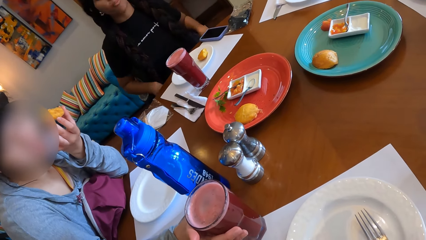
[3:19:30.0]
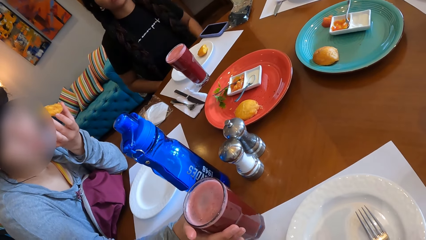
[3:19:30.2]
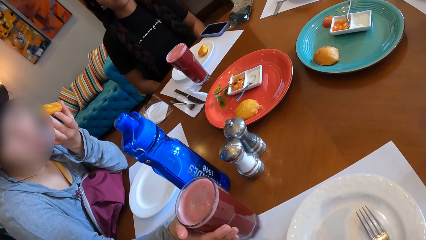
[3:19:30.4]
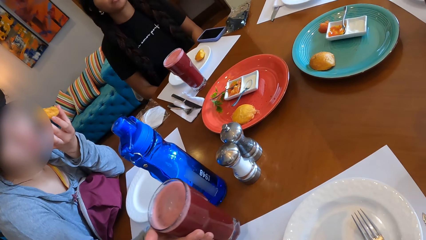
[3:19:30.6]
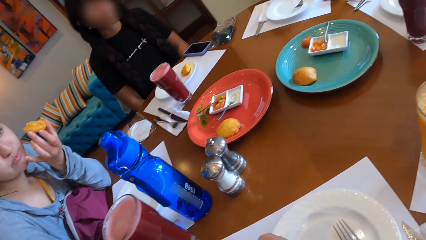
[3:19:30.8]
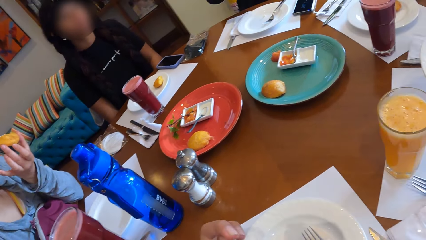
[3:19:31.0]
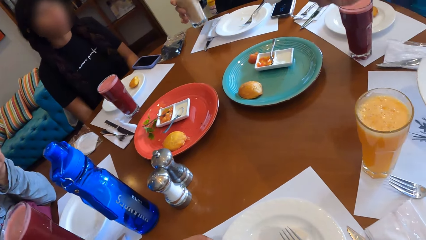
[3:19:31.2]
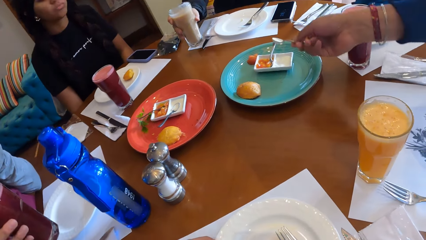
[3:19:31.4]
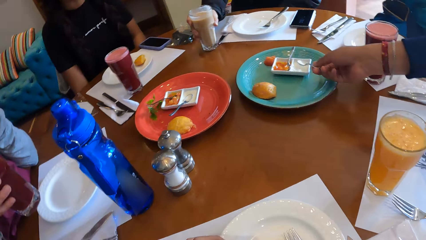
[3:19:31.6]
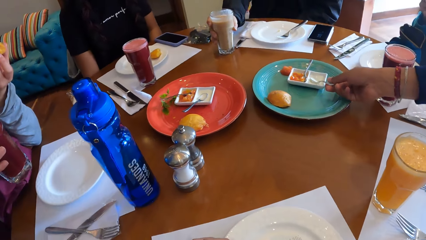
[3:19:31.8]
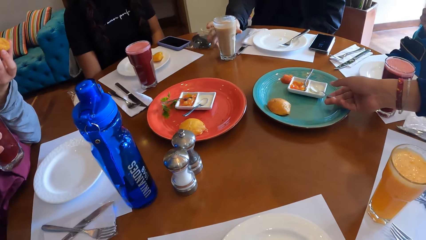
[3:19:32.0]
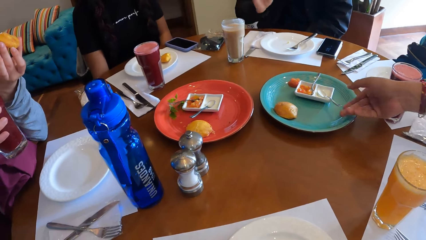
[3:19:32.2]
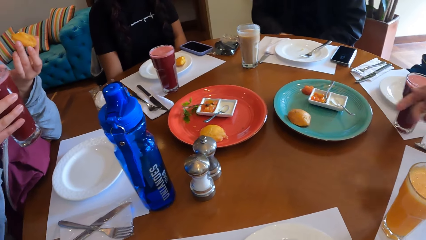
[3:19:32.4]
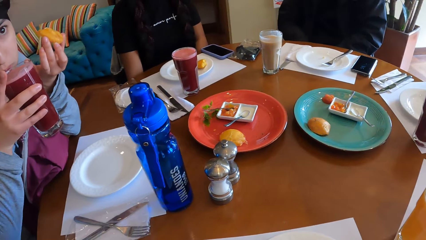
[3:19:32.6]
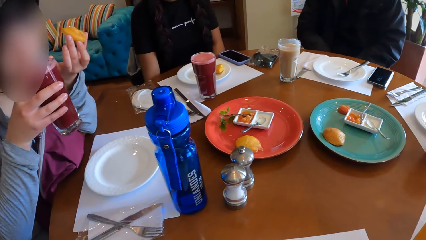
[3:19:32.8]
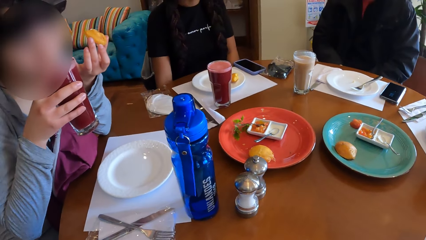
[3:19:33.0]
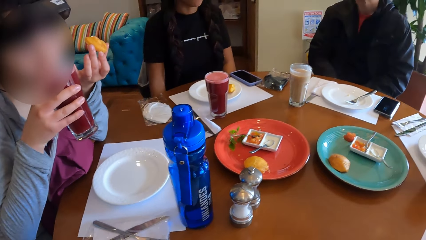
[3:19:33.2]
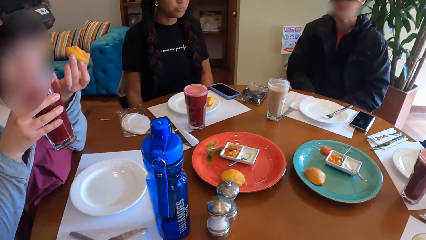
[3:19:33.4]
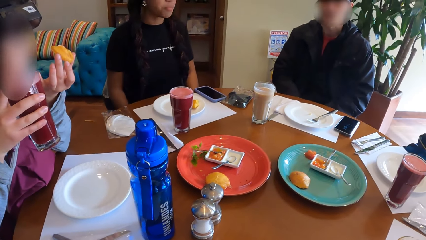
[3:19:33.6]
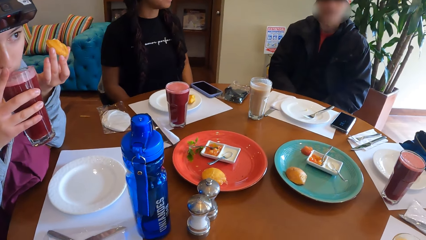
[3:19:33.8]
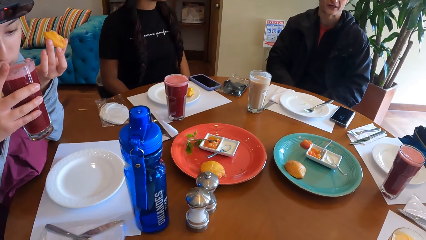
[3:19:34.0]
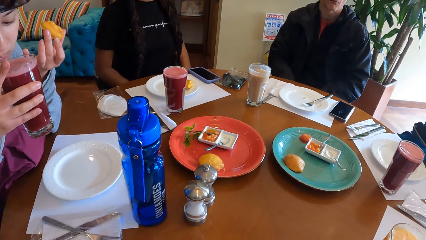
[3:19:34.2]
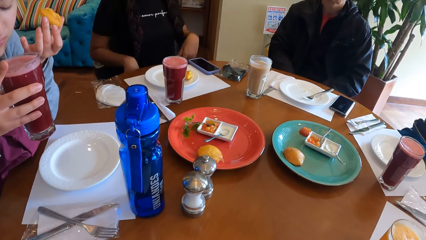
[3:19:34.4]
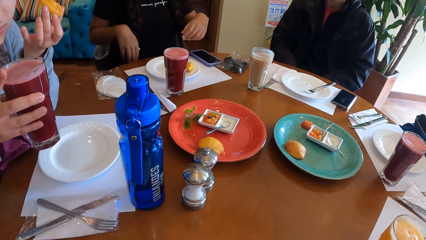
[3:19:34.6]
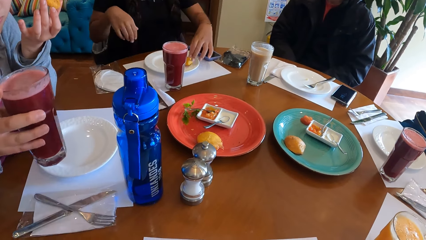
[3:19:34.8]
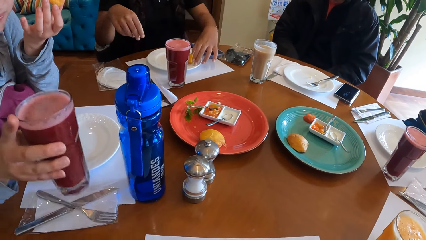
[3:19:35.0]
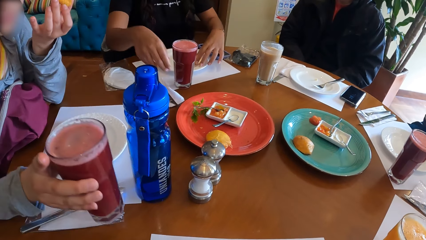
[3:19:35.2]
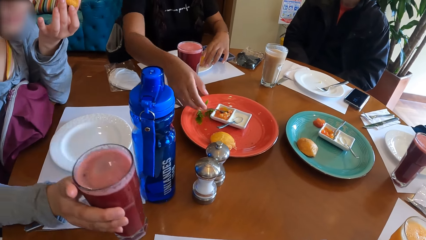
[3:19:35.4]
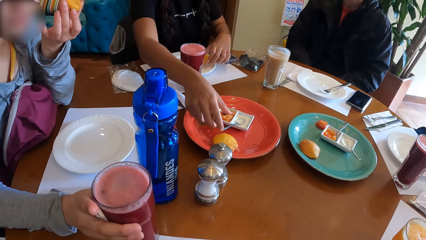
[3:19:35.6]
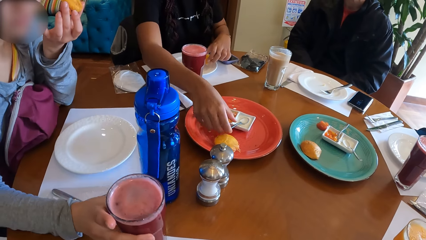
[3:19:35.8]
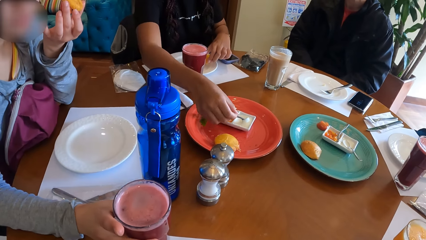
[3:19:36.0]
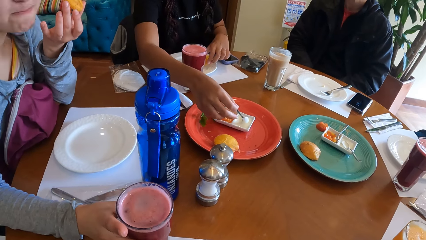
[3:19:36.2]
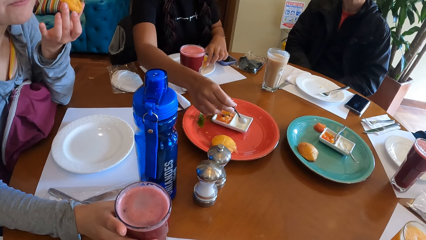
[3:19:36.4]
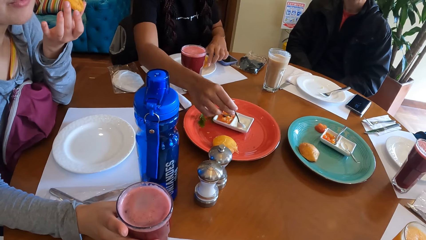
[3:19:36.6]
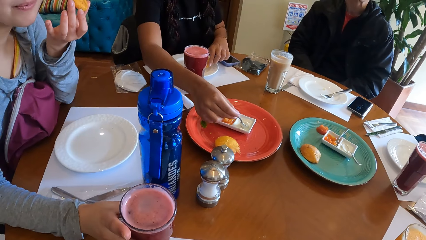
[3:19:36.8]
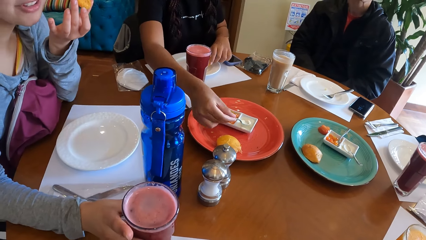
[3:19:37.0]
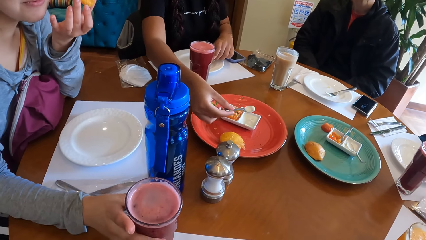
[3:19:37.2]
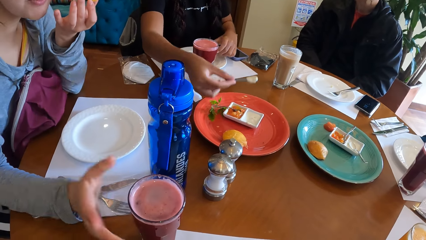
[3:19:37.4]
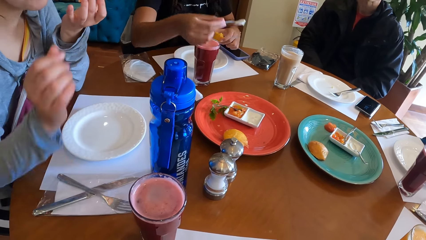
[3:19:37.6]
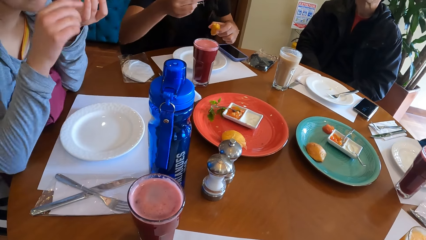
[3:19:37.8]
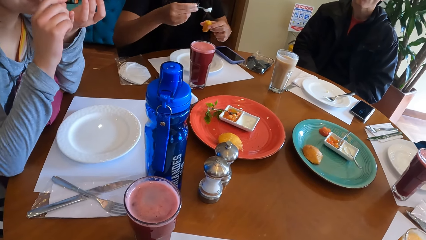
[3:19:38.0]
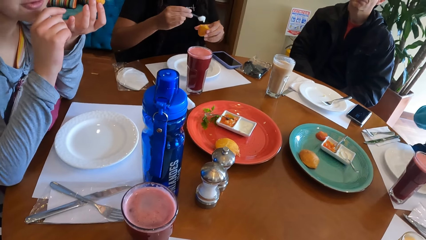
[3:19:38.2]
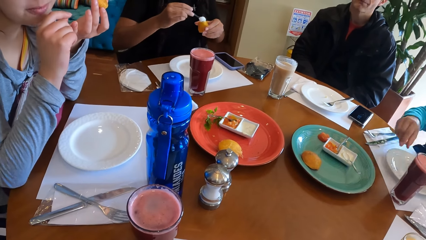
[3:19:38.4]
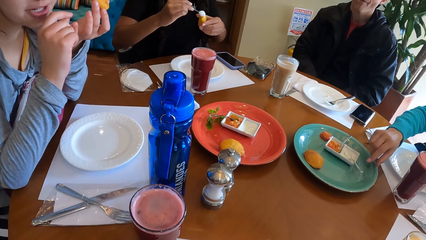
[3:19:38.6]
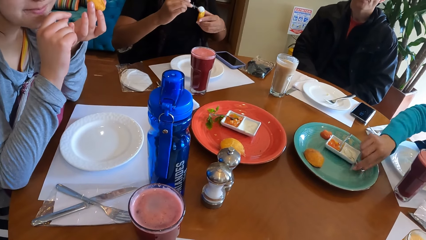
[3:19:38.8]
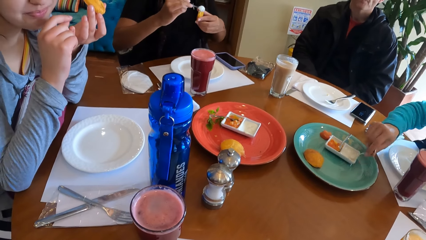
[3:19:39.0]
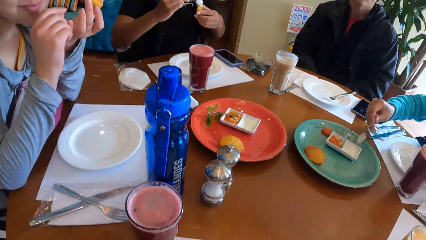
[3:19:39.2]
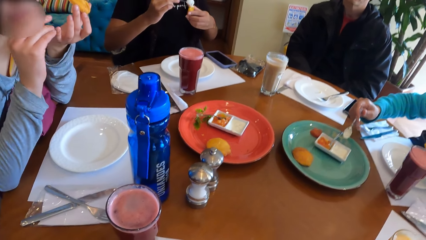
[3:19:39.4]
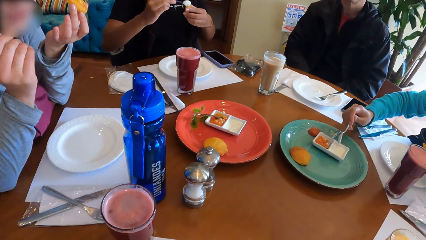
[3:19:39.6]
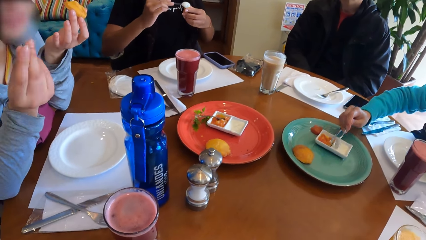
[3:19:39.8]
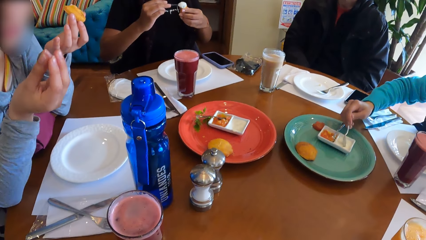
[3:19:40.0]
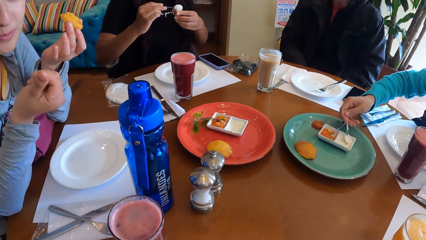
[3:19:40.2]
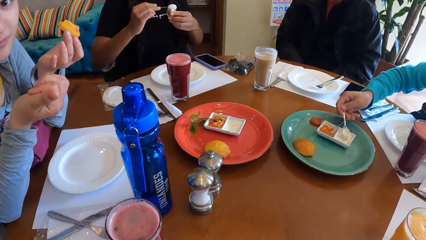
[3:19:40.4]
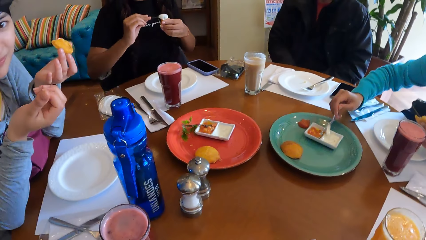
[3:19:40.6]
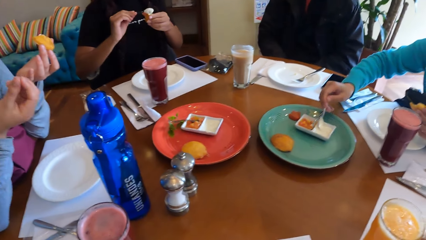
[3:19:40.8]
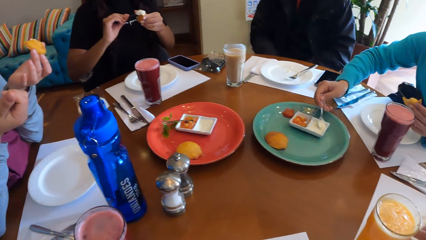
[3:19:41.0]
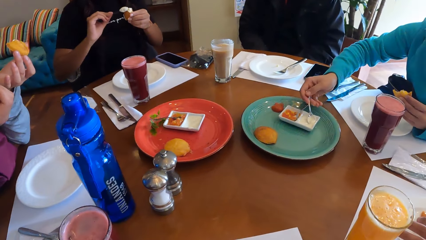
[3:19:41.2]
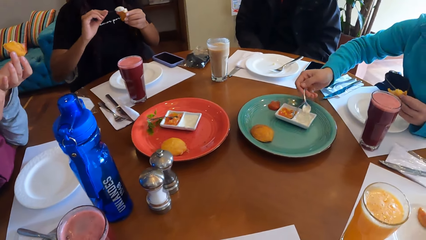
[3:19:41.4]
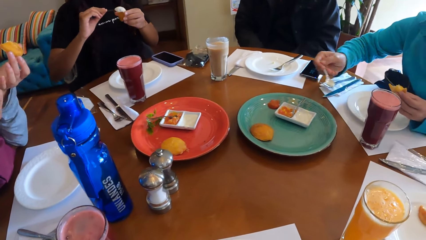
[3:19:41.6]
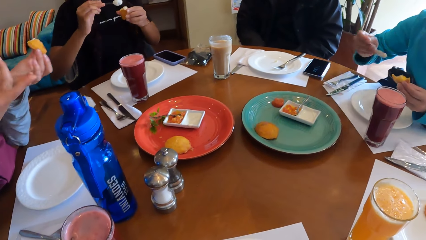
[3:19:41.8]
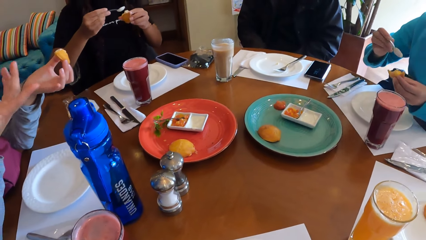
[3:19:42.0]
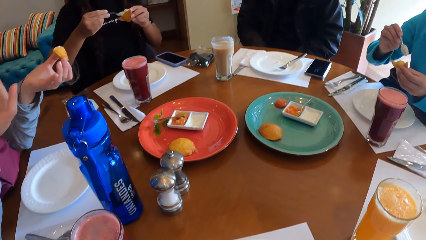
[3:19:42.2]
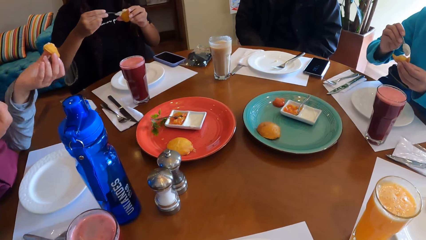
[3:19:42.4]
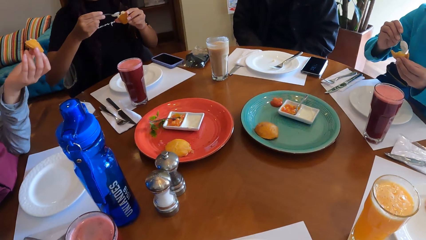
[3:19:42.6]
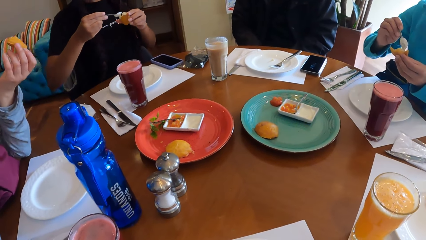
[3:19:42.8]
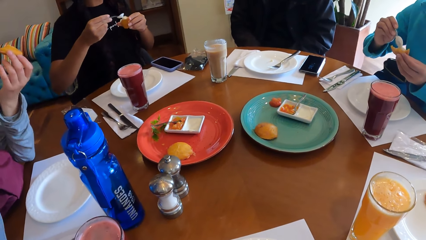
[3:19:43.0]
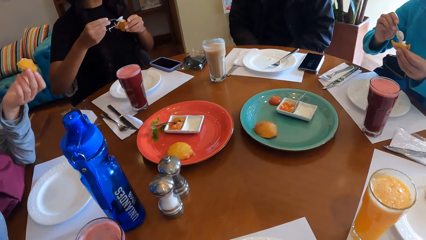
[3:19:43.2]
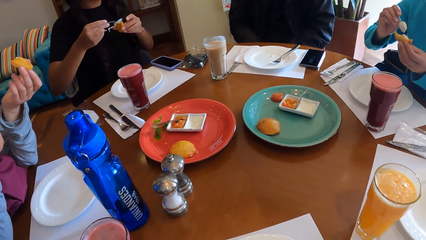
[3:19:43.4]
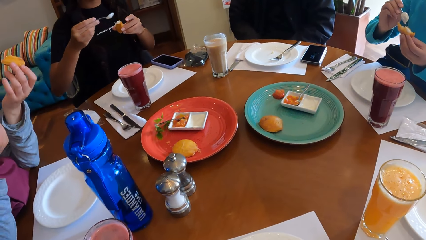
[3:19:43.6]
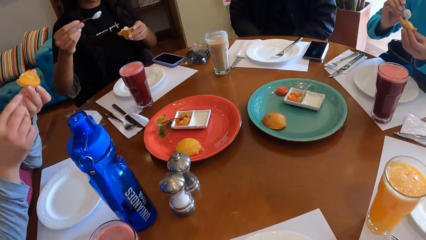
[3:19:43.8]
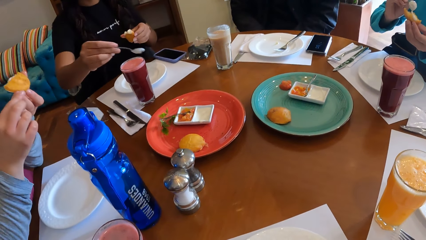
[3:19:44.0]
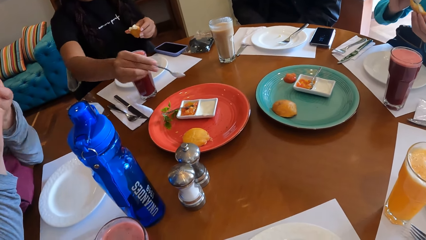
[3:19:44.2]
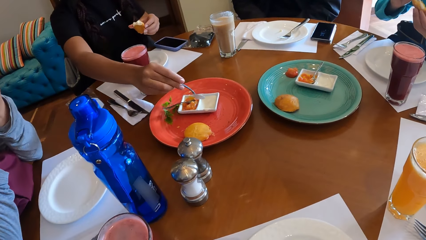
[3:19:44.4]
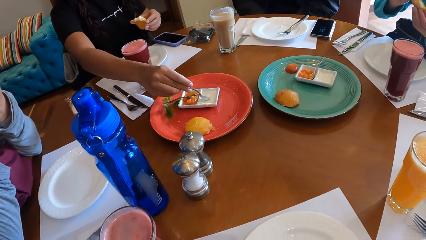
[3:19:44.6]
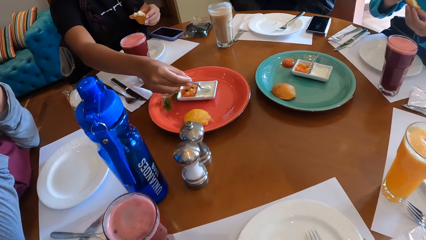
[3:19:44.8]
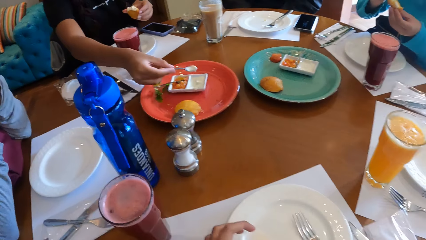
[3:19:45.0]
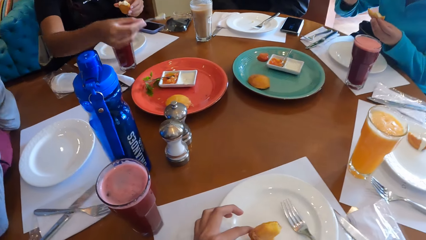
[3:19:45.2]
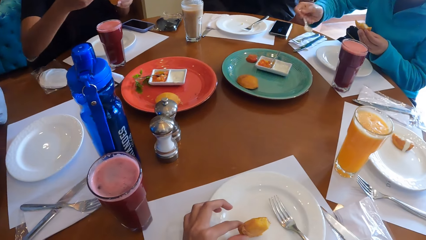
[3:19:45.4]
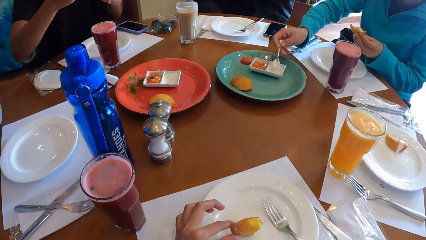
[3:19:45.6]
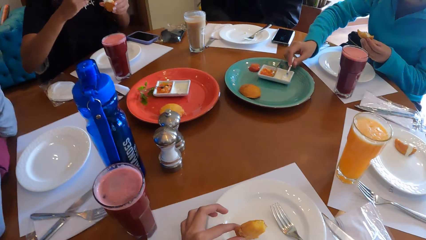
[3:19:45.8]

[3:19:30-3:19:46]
A woman picks the cup from the table with her right hand. A man drops the cup on the table with his right hand. Another man drops the spoon in the dessert plate with his right hand. The first woman drinks a smoothie from the cup with her right hand, and drops the cup on the table with her right hand. Another woman picks the snacks from the plate with her left hand, and takes cream from the dessert plate with the spoon in her right hand. The first woman interacts with the camera wearer. The second woman puts the cream on the snacks with the spoon in her right hand. A third woman picks the spoon from the dessert plate with her right hand, takes cream from the dessert plate with the spoon in her right hand, and puts cream on the snack in her left hand with the spoon in her right hand. The second woman takes cream from the dessert plate with the spoon in her right hand. The third woman drops the spoon in the dessert plate with her right hand.
